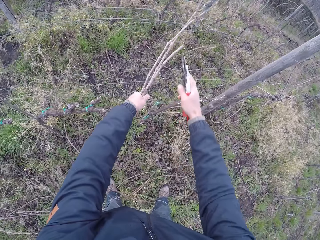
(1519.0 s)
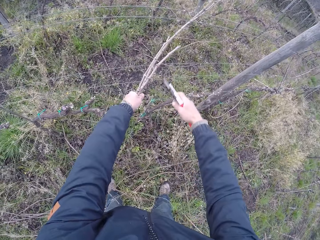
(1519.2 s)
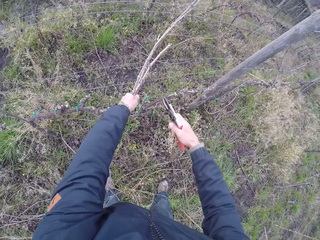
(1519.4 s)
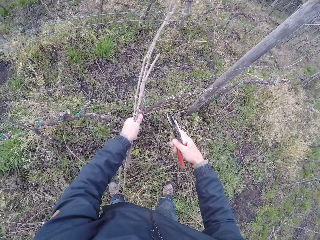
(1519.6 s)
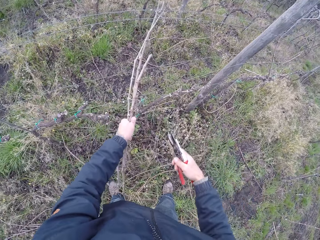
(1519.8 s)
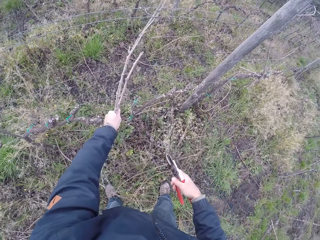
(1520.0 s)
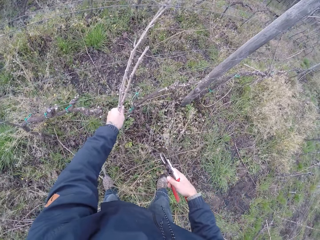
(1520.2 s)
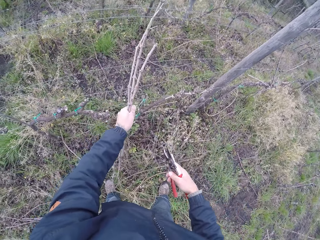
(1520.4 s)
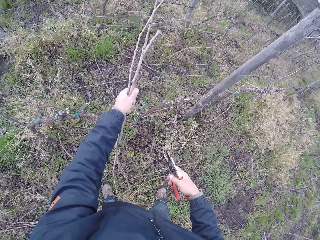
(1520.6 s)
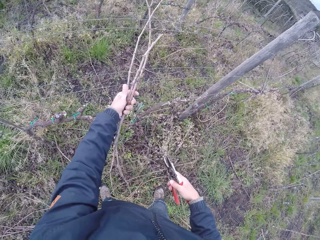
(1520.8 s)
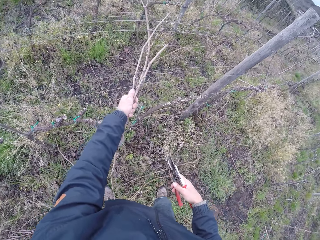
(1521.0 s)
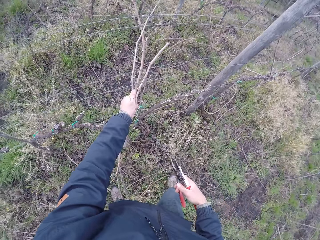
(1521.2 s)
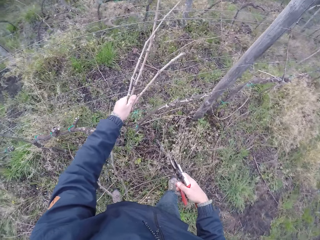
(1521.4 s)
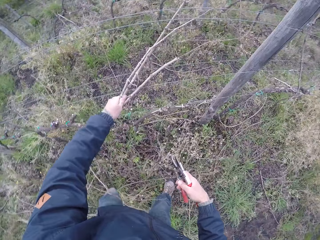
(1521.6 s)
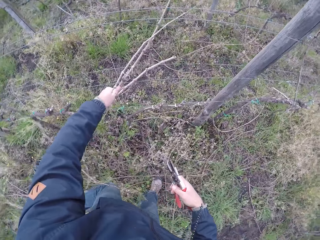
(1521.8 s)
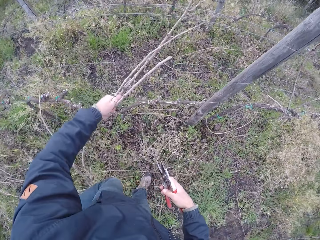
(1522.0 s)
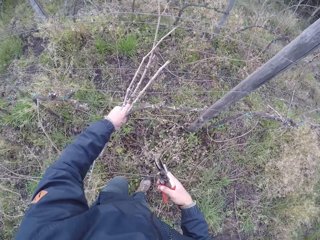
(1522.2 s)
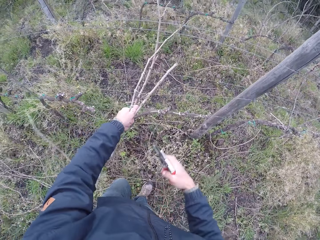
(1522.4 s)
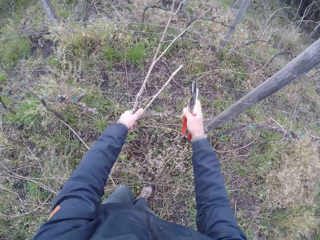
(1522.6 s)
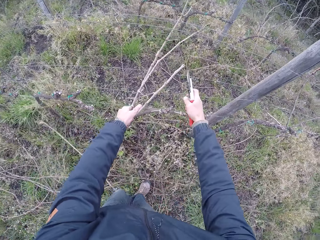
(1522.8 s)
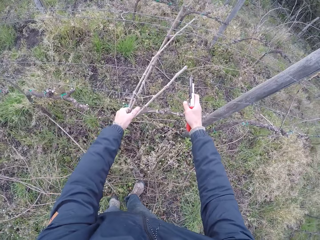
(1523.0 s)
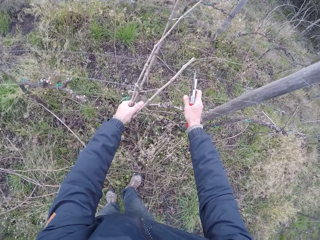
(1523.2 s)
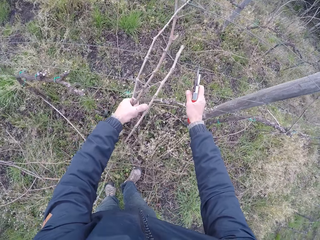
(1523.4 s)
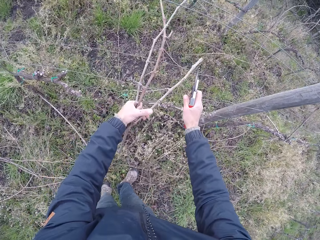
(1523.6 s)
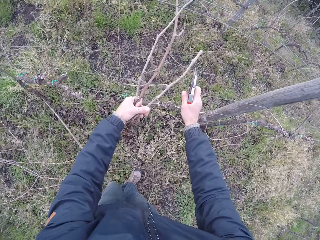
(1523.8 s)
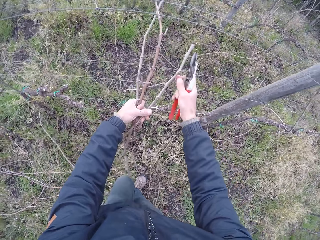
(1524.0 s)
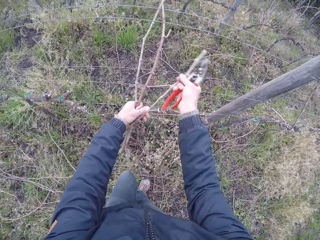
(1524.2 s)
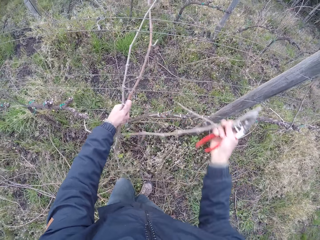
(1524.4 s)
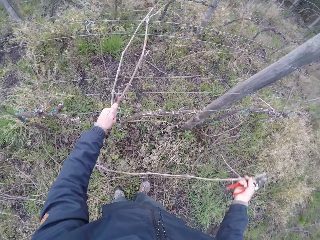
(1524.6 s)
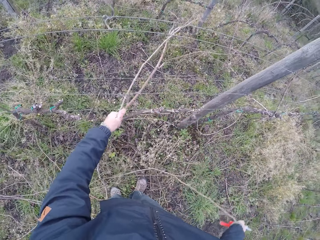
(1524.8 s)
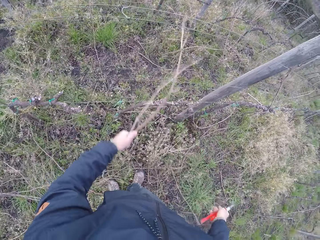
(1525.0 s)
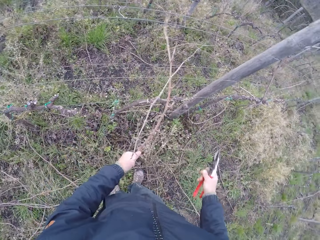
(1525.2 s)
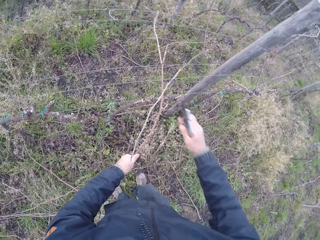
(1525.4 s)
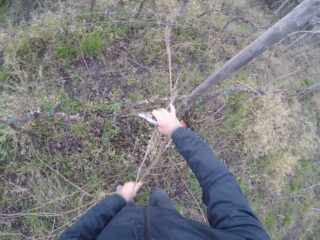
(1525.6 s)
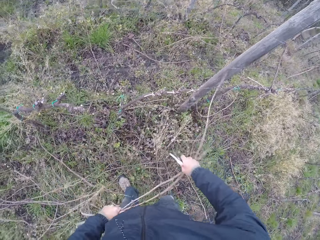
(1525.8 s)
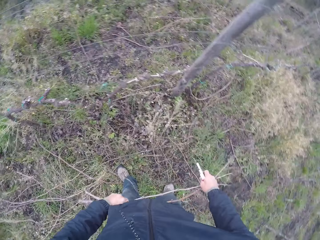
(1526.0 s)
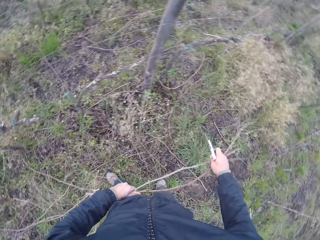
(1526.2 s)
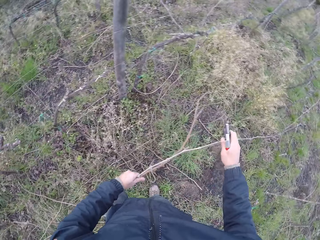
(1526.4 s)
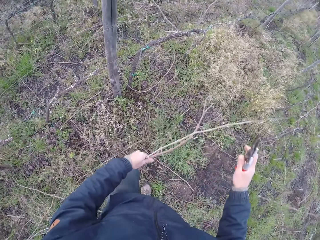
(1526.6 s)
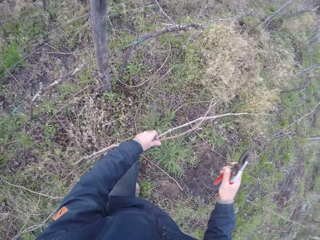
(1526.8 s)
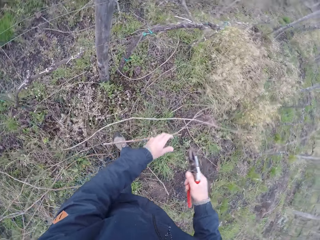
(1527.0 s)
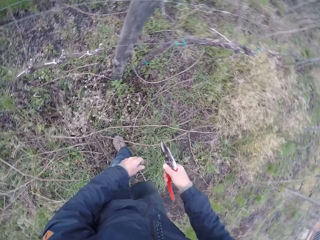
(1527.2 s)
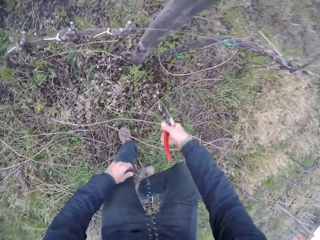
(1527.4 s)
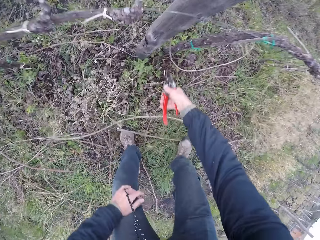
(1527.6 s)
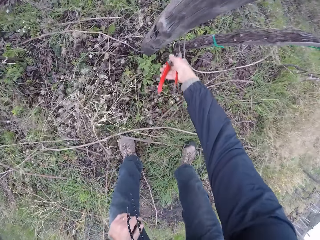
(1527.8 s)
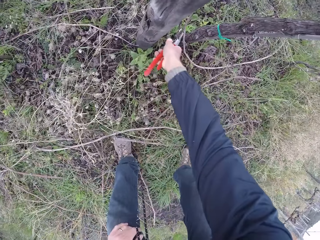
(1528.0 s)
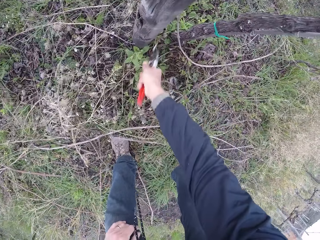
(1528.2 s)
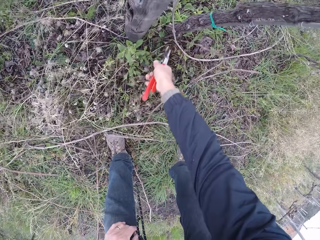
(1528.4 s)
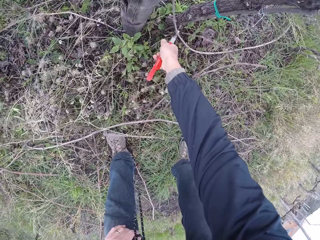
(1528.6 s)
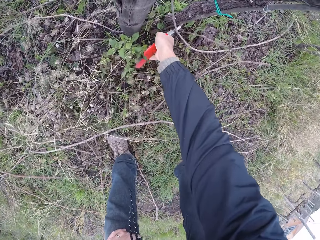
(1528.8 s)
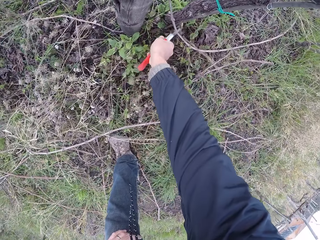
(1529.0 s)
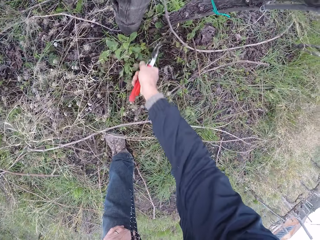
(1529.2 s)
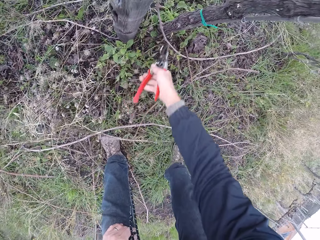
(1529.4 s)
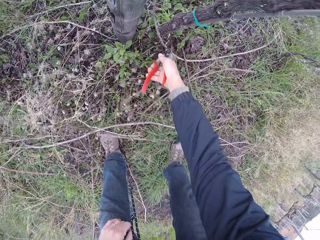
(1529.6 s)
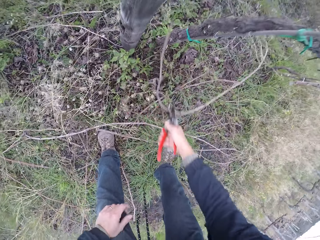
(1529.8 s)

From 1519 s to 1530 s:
The camera wearer pulls the stick from the fence. He drops a twig on the ground with his right hand. He pulls the stick from the fence. He drops the bunch of twigs in his left hand on the ground. He cuts some twigs on the ground with a pruning shear.

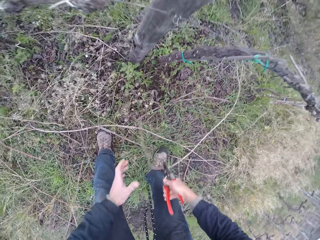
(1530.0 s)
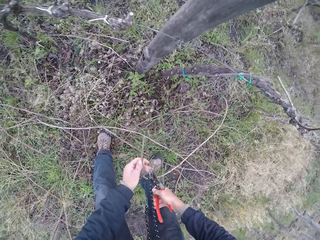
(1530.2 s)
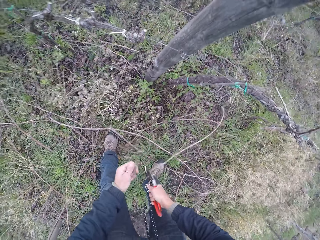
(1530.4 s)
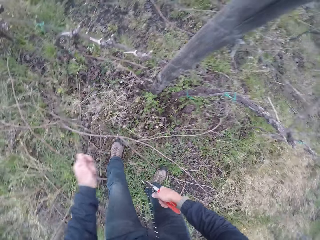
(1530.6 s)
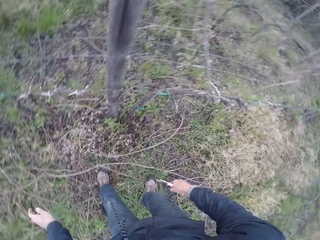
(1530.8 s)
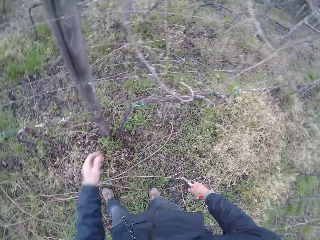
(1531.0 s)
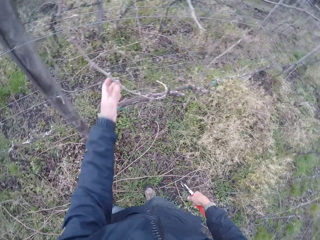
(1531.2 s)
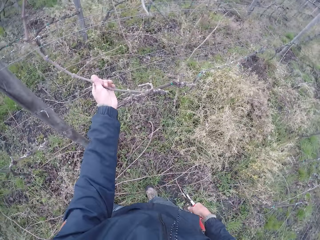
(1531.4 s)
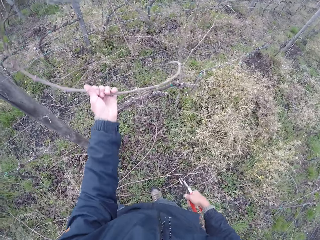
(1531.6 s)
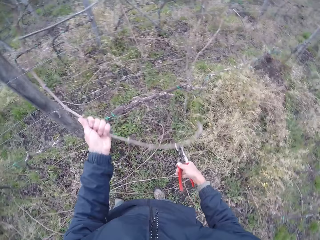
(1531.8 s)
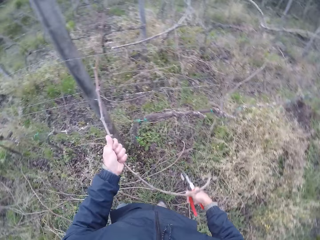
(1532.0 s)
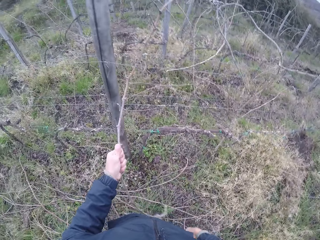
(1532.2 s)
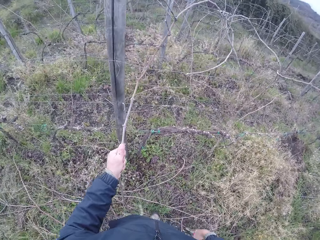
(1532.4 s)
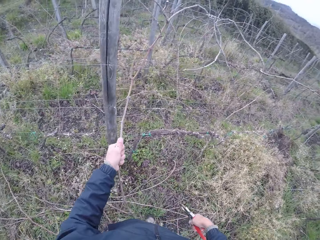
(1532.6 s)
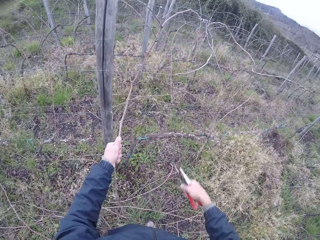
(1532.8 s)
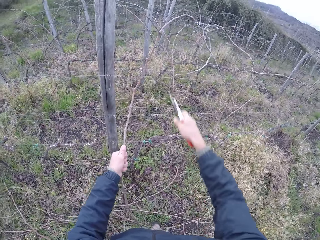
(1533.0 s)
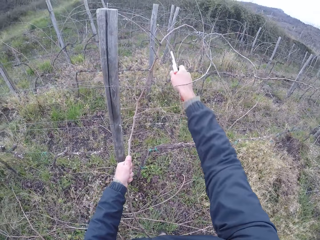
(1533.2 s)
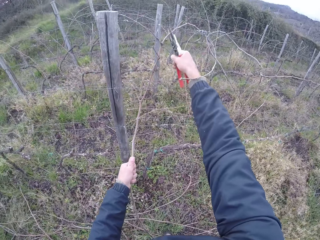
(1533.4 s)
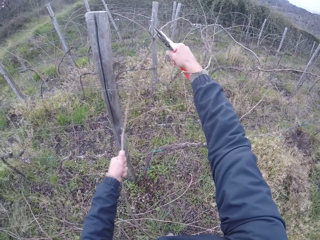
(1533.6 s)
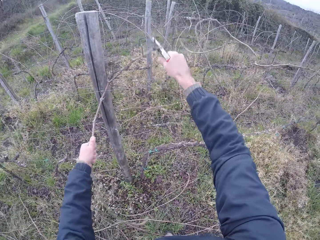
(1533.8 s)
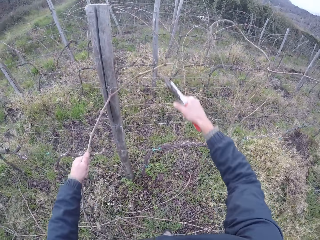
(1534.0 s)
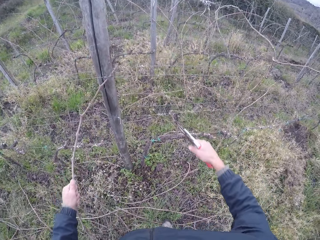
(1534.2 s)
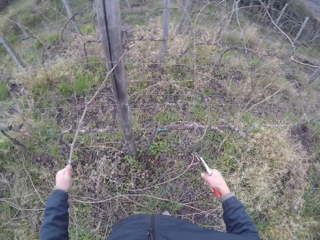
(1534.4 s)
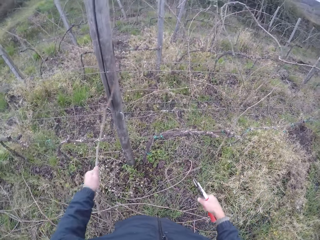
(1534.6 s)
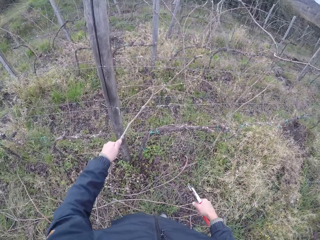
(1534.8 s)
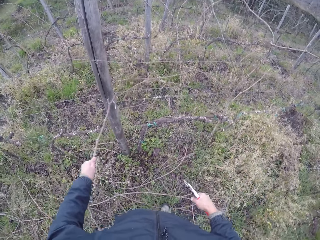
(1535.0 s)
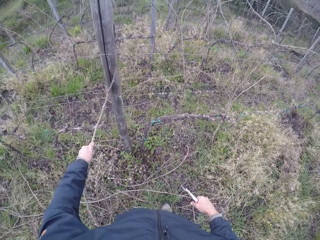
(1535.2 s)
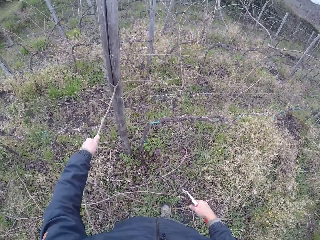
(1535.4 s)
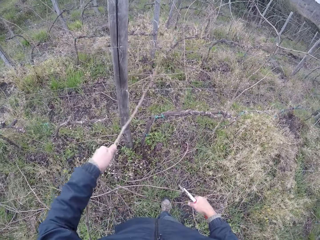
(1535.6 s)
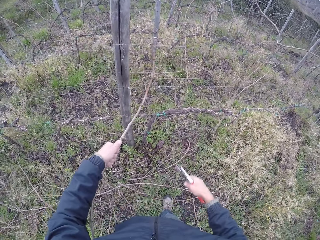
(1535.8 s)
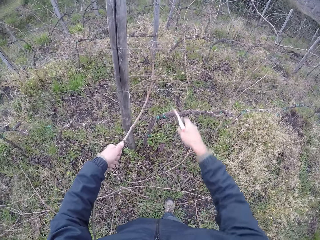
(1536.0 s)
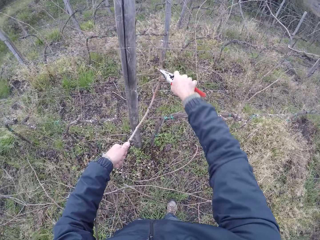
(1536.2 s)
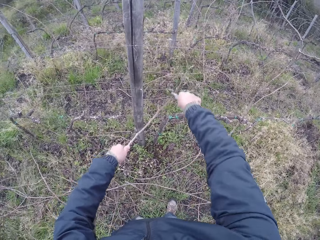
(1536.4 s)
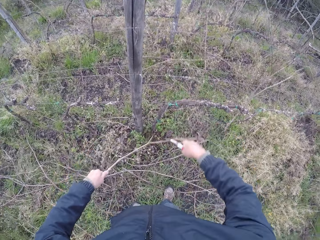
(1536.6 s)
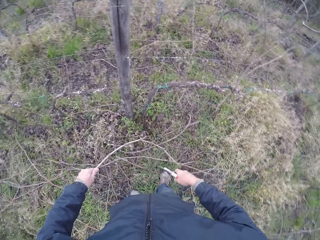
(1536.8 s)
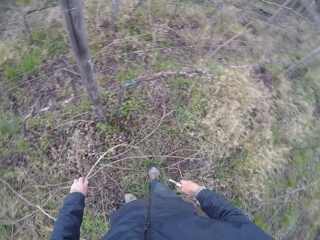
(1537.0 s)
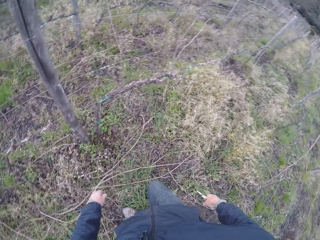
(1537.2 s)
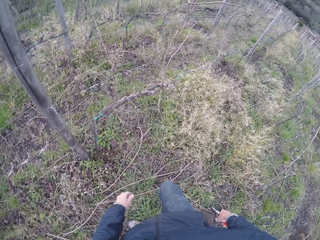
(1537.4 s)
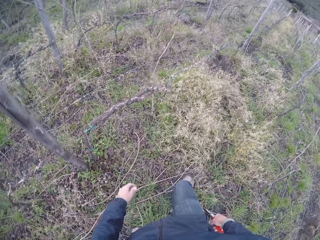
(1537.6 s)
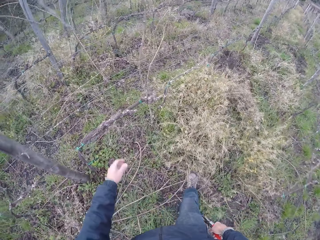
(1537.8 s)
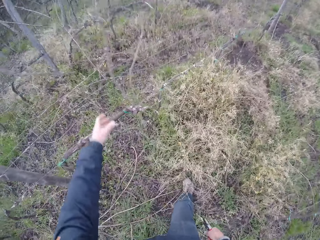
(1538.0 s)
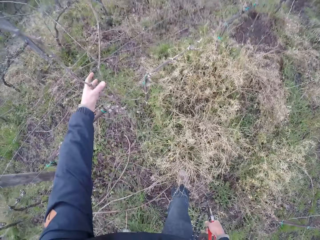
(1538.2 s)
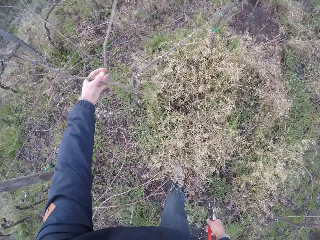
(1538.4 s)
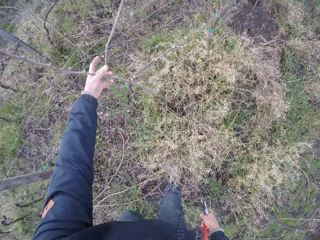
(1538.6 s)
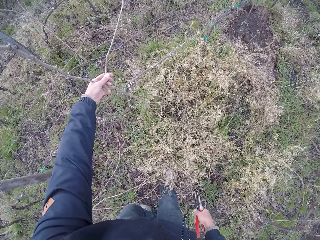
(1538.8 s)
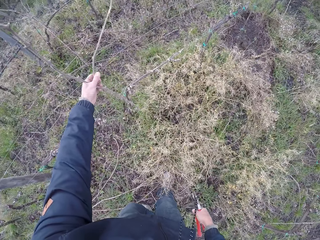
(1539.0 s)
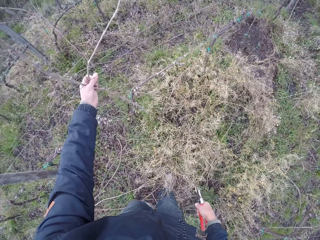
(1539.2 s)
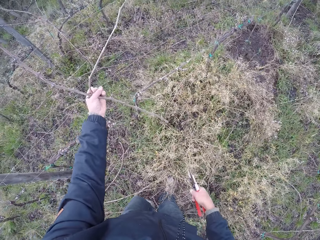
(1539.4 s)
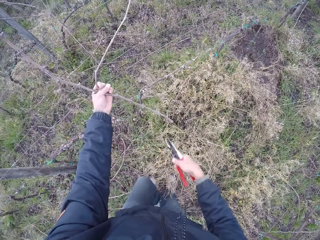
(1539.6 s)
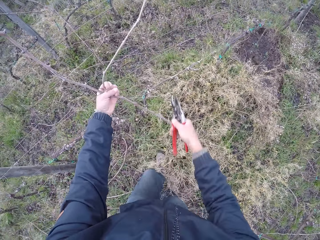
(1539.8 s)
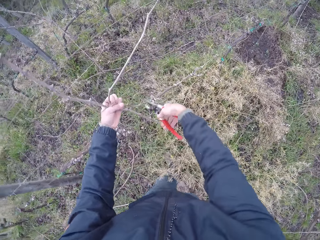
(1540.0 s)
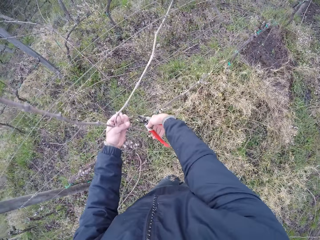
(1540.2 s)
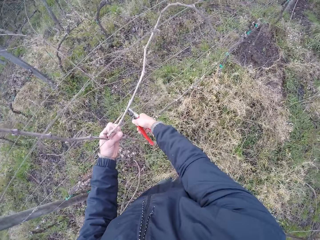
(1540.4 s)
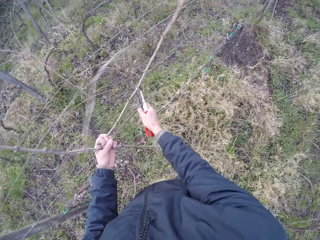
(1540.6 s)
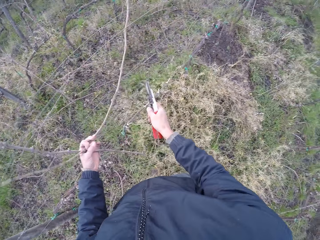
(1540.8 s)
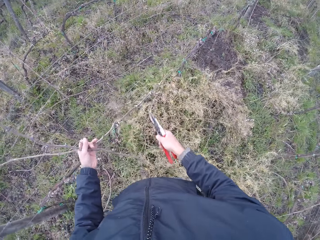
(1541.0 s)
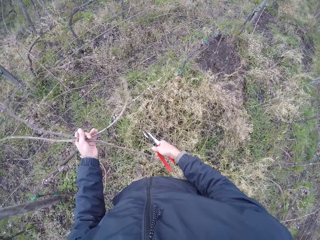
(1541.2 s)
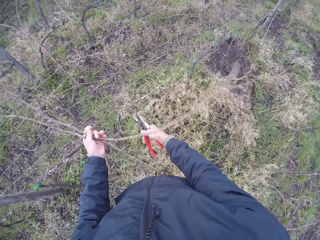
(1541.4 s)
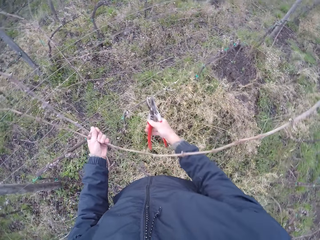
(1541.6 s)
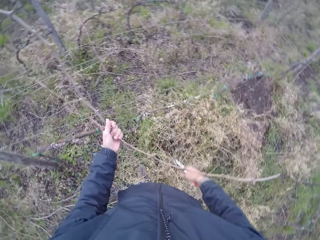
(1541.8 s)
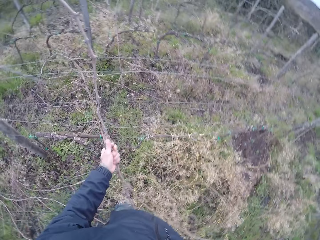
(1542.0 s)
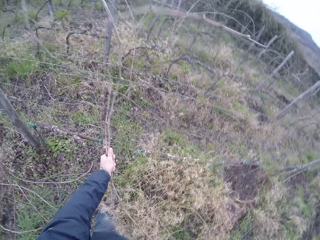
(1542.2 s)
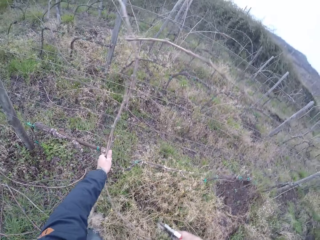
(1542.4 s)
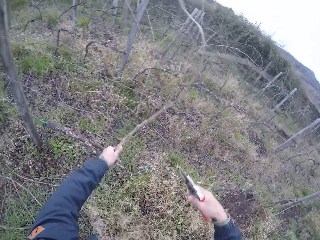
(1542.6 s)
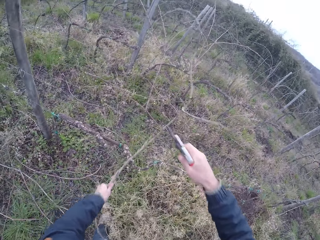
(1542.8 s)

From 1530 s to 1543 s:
The camera wearer pulls a stick from the ground. He pulls the stick from the fence. He cuts a twig with the pair of pliers or pruning shears in his right hand. He pulls the stick from the fence. He drops the twig from his left hand on the ground. He pulls the stick from the fence. He cuts a twig with the pair of pliers in his right hand.
